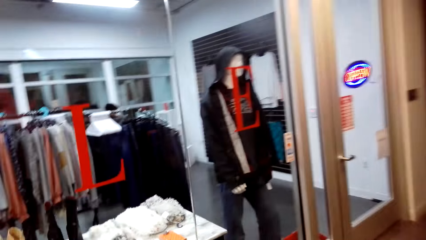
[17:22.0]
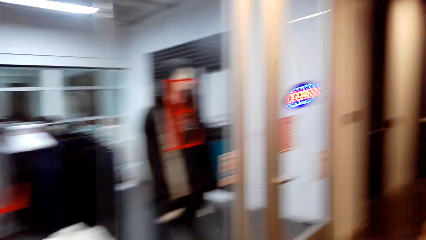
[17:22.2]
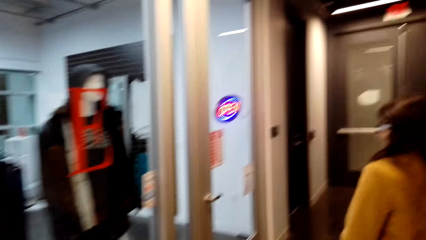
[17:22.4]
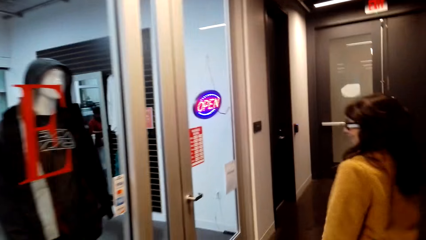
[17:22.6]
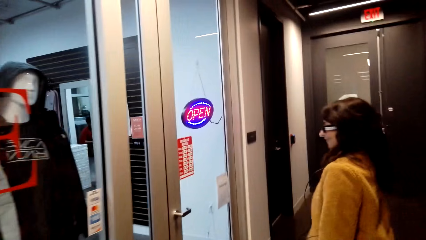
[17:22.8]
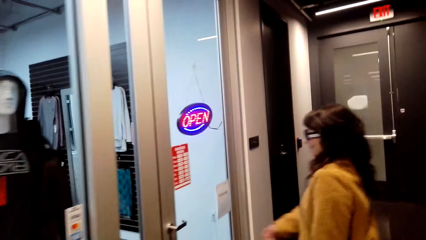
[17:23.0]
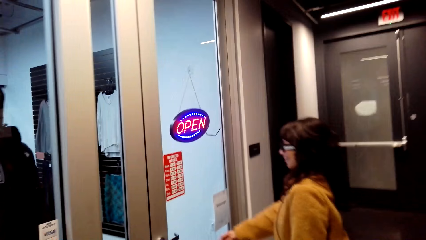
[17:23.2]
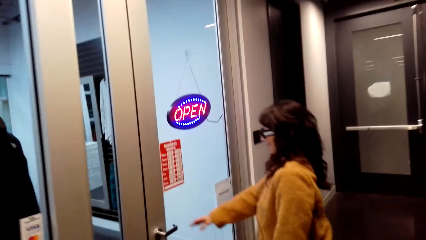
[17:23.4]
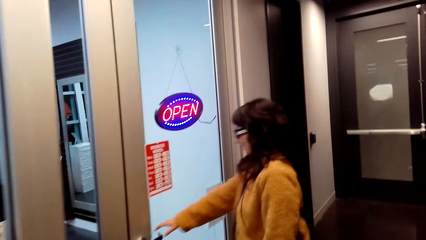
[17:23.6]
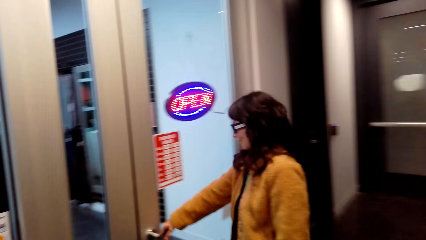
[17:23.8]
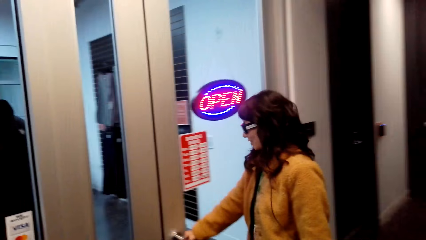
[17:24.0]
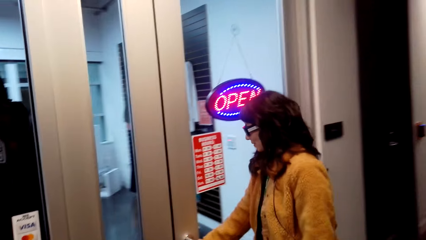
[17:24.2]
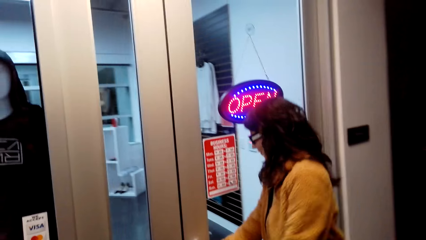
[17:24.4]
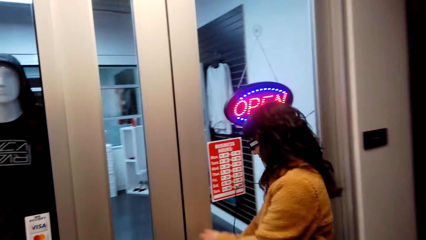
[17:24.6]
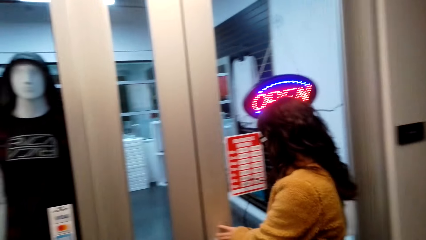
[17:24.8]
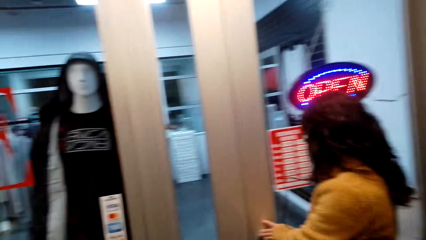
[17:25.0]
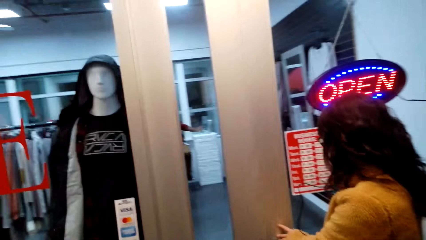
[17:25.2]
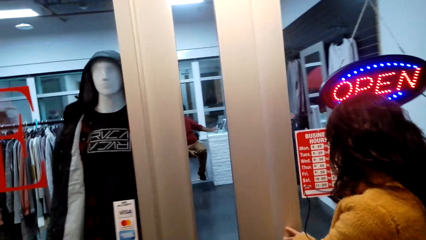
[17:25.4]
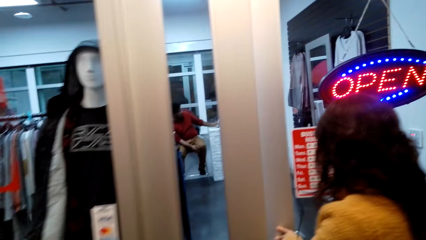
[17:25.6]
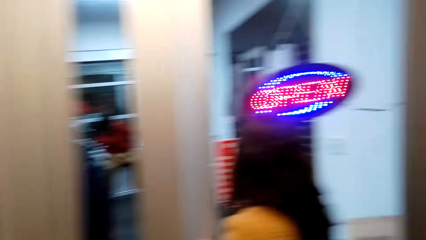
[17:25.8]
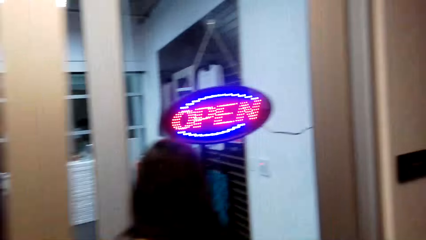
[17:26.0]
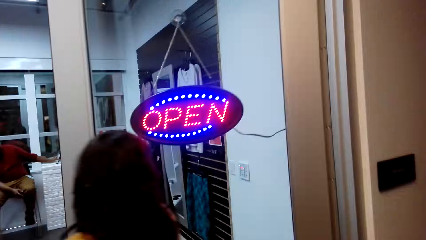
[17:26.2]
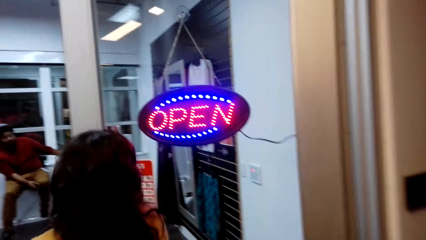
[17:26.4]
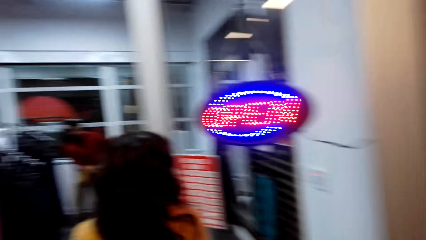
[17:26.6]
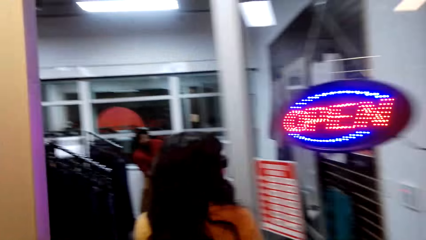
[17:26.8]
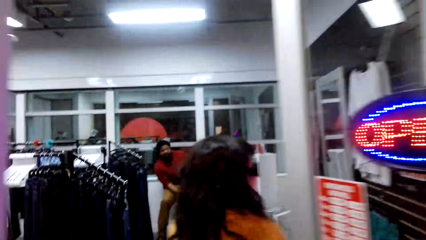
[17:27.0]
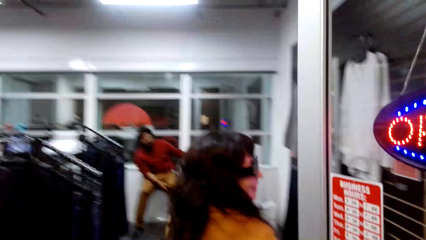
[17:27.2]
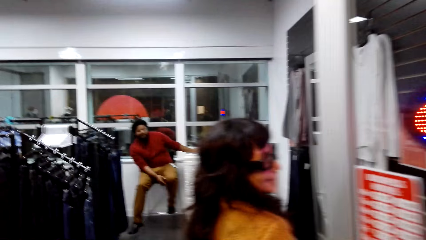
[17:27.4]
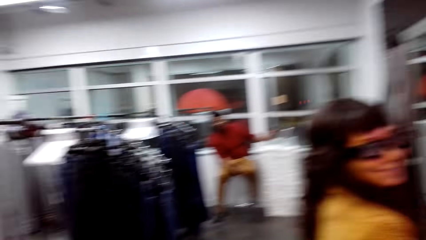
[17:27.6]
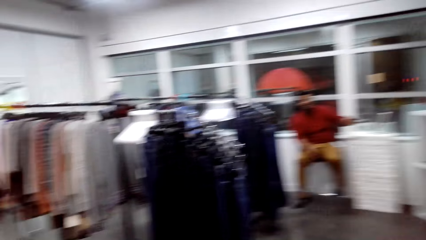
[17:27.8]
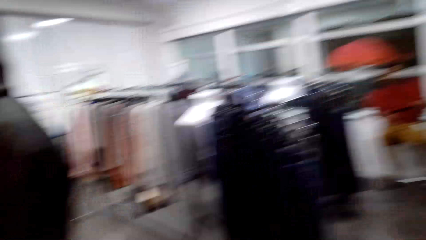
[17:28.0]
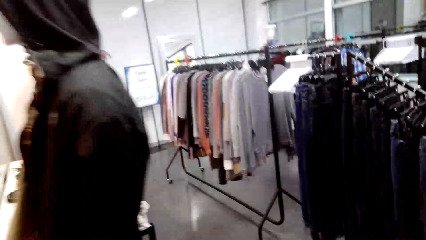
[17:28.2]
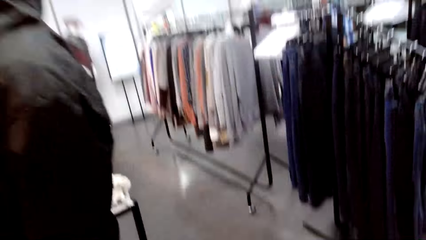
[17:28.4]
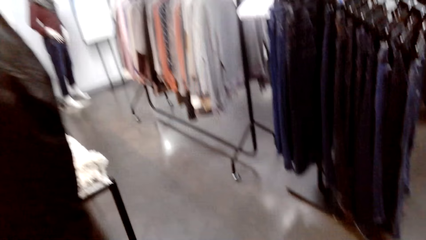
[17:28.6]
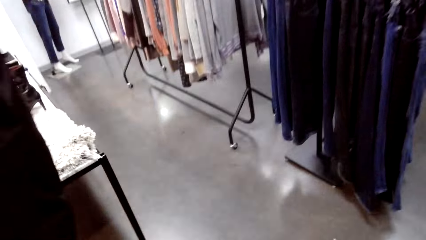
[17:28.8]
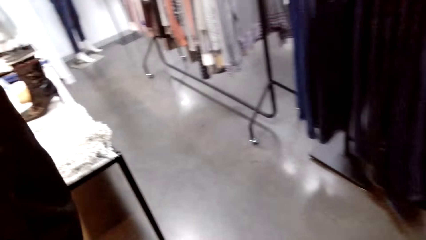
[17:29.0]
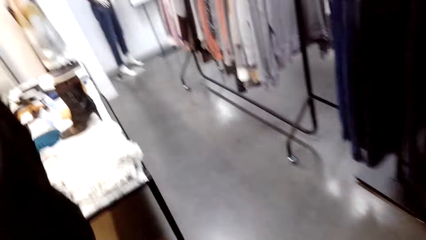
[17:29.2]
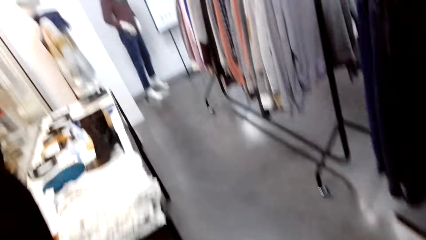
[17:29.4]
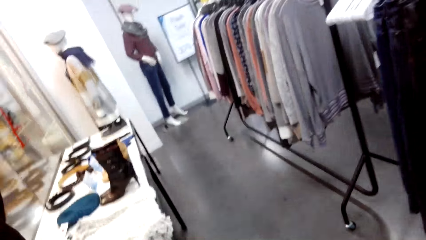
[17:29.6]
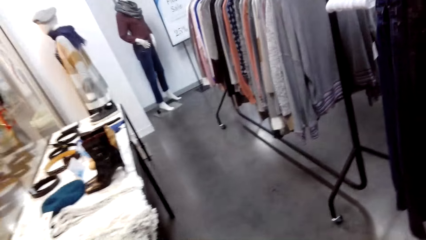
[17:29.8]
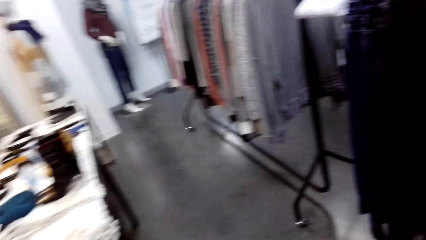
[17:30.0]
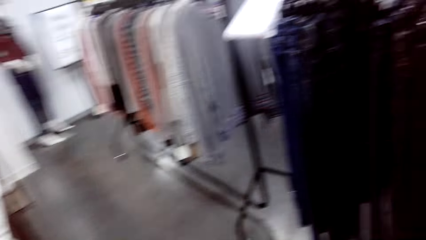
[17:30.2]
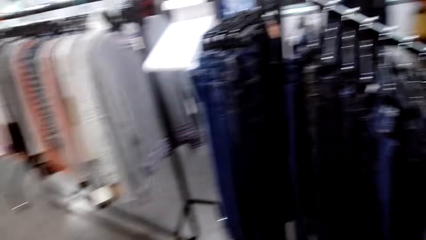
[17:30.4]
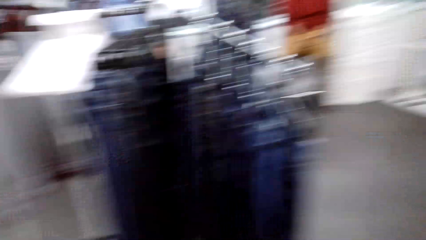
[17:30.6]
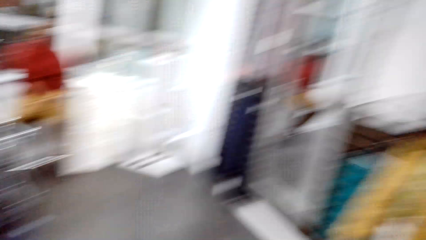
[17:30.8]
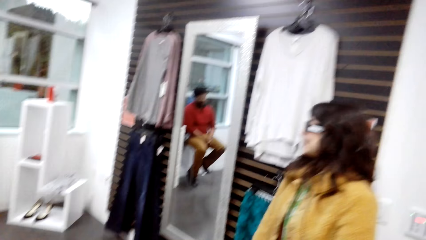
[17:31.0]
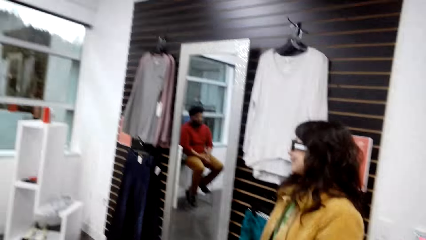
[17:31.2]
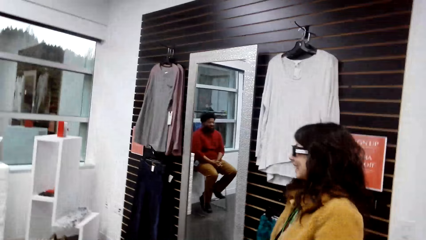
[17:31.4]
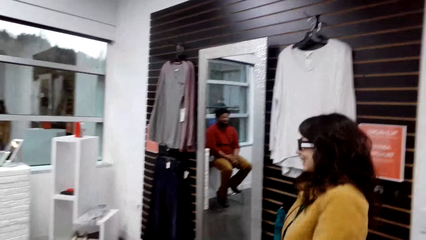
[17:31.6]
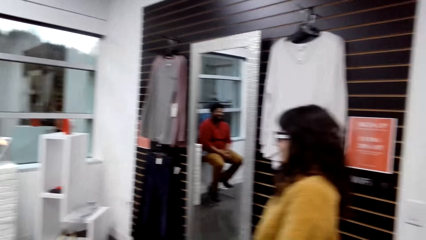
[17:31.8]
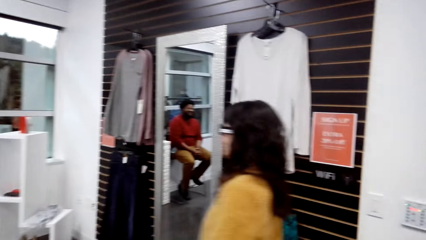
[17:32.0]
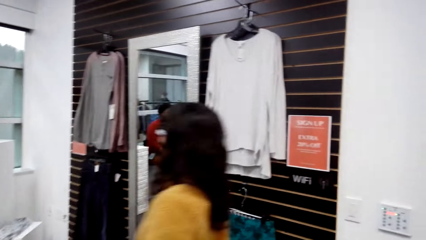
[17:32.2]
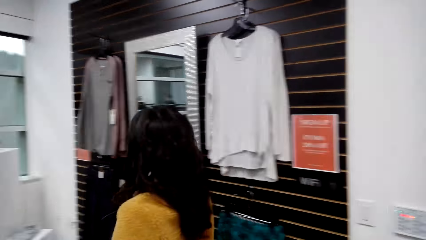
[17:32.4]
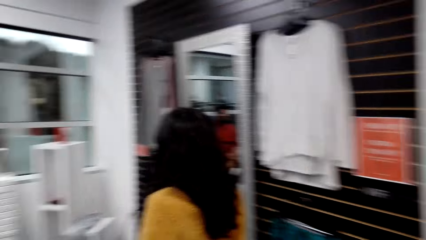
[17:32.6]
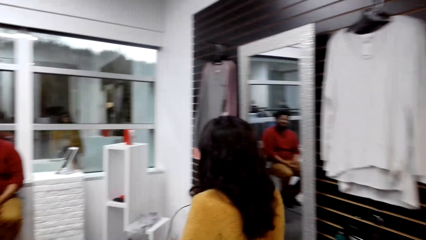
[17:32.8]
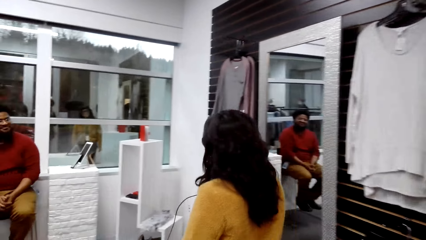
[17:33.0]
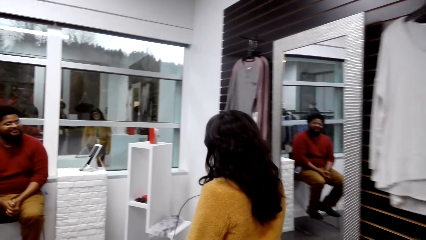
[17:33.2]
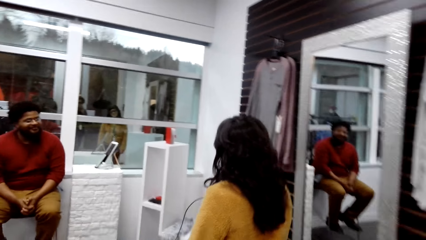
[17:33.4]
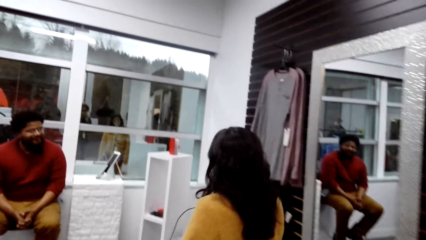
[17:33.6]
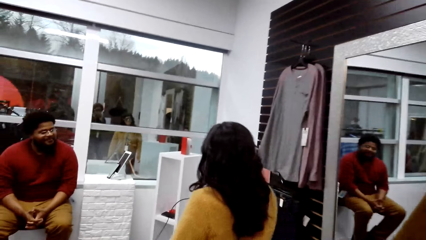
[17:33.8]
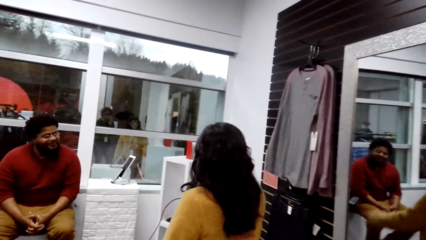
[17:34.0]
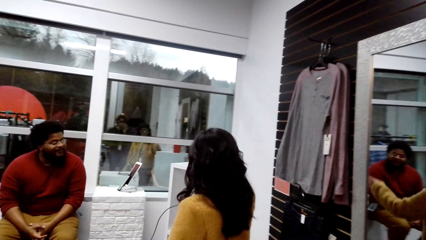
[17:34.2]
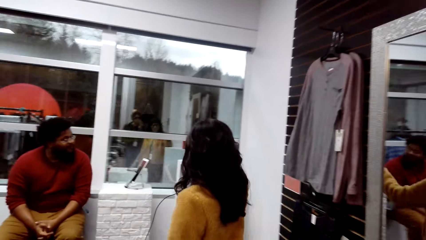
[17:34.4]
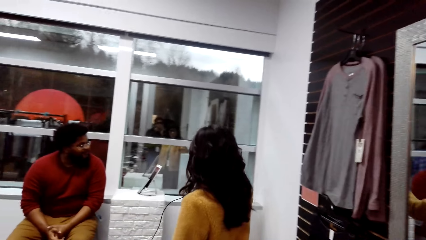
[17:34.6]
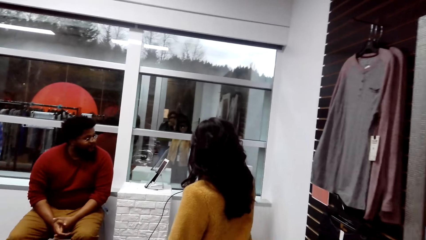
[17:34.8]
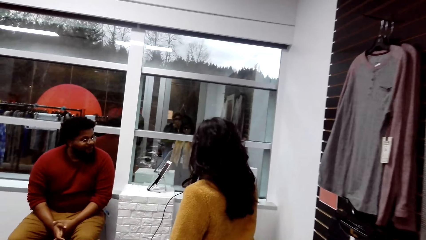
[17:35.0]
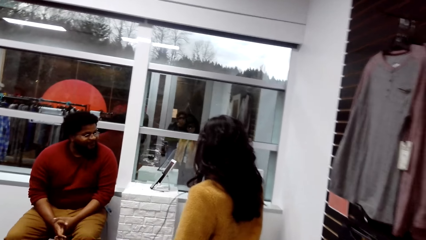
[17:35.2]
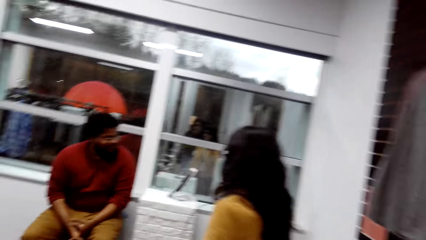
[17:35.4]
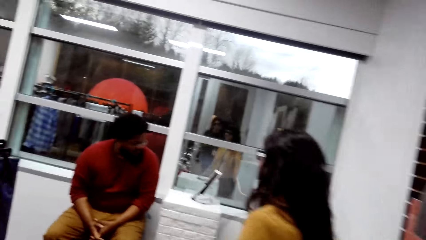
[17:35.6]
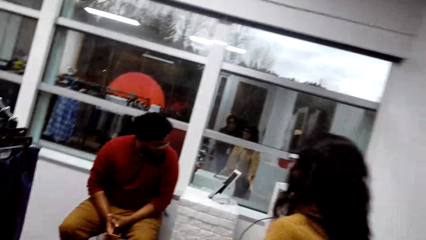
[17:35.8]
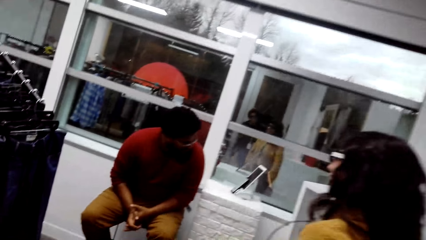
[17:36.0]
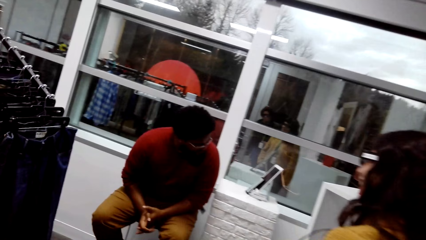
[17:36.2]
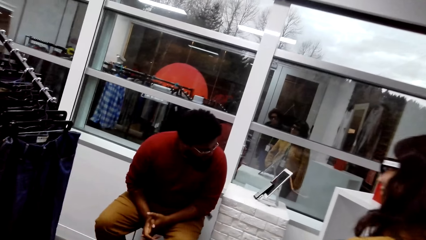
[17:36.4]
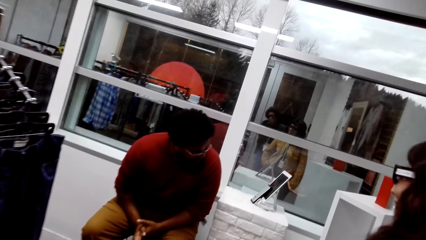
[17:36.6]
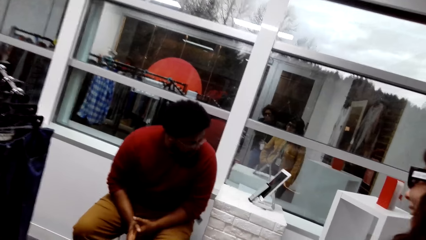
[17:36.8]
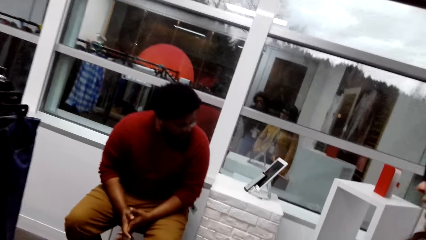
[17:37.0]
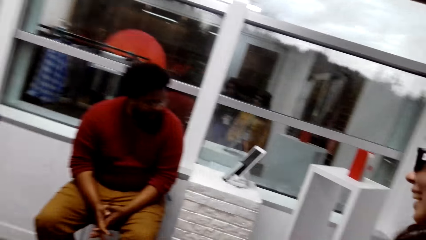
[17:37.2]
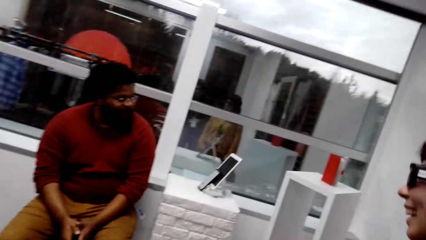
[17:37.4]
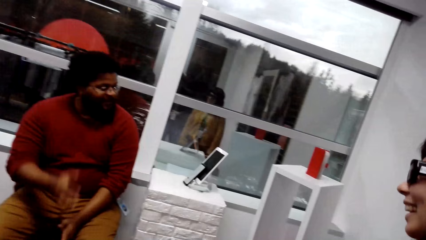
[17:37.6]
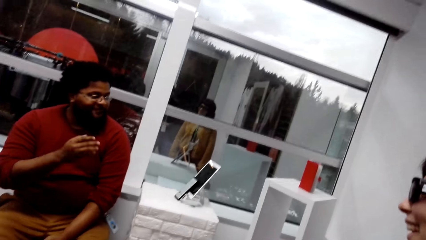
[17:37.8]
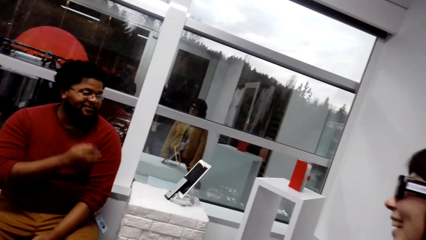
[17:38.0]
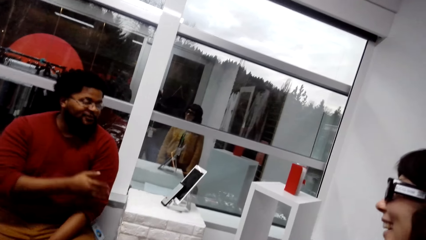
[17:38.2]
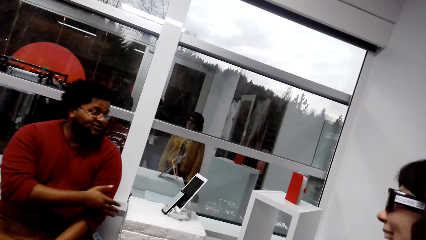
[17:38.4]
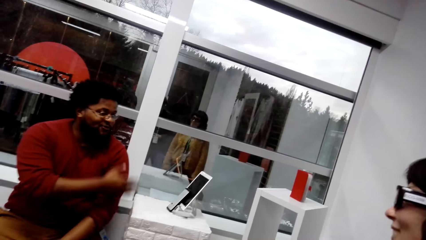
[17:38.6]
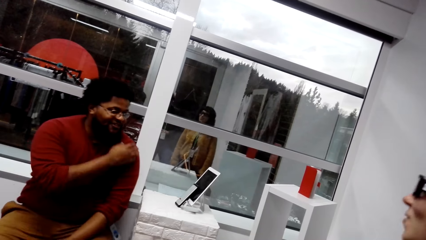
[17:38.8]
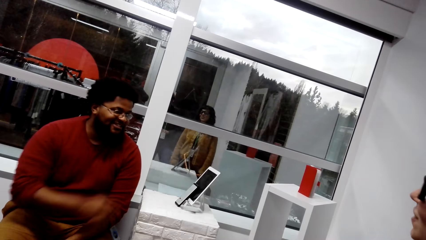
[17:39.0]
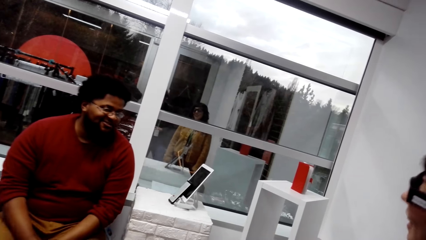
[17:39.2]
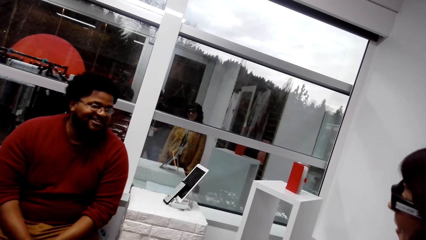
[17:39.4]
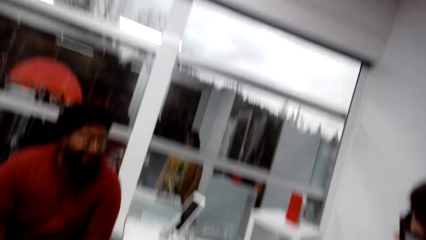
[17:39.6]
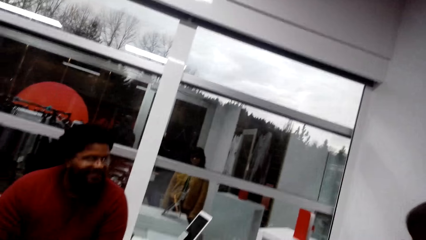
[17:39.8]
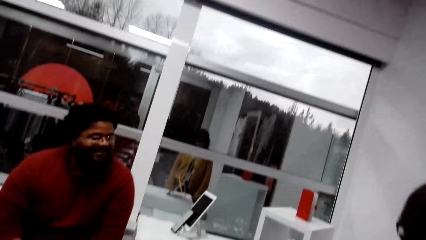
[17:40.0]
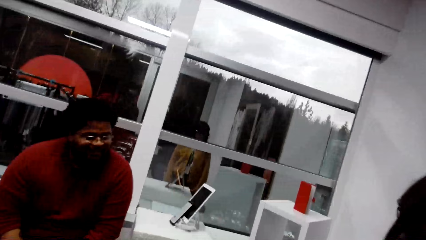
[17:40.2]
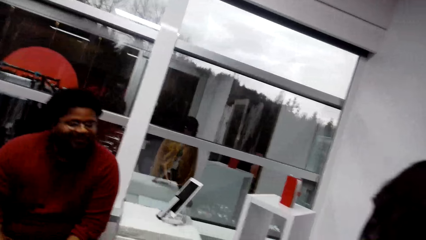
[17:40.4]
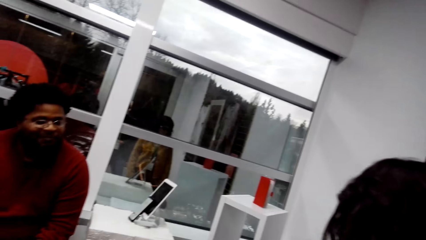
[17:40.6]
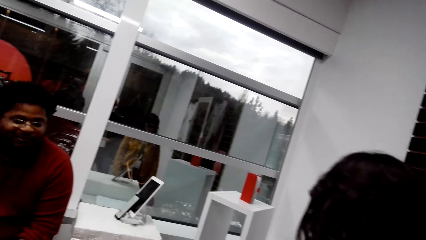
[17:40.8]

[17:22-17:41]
A person opens the door. A woman enters a cloth section. The camera wearer talks. They look at the person. The person talks with another person. A man talks to the camera wearer.
